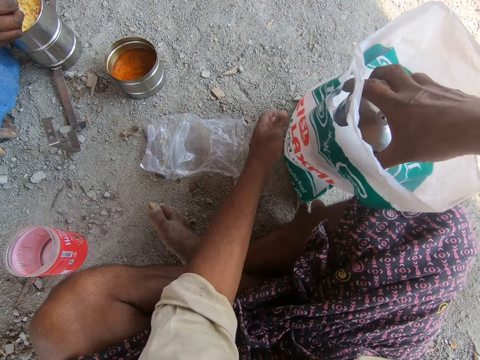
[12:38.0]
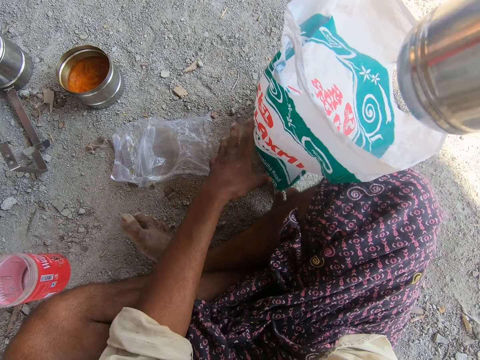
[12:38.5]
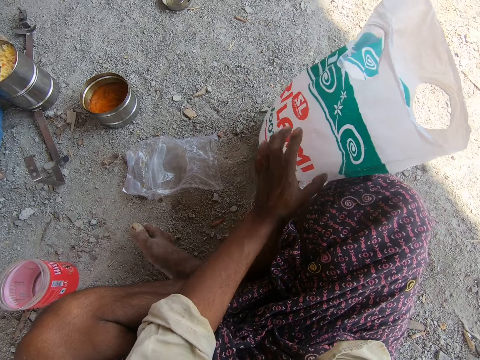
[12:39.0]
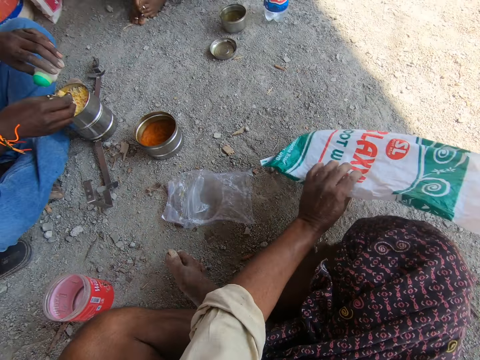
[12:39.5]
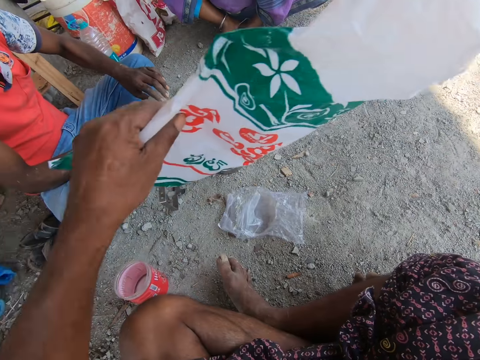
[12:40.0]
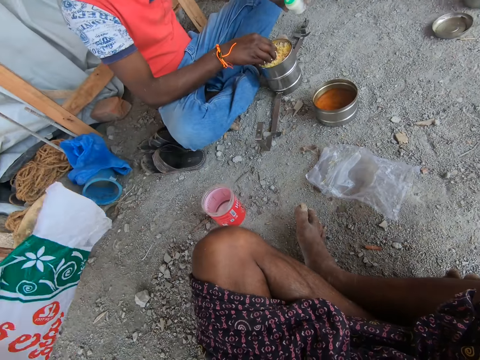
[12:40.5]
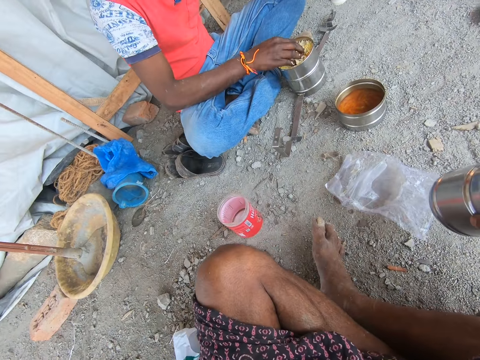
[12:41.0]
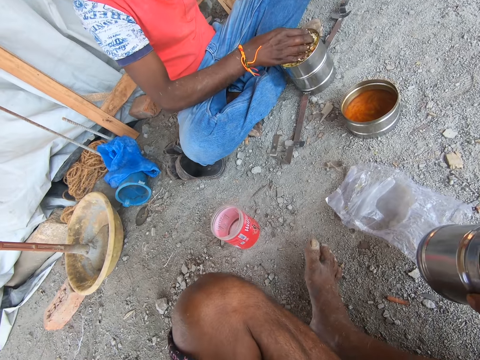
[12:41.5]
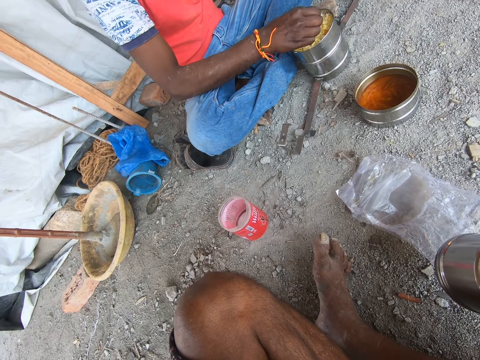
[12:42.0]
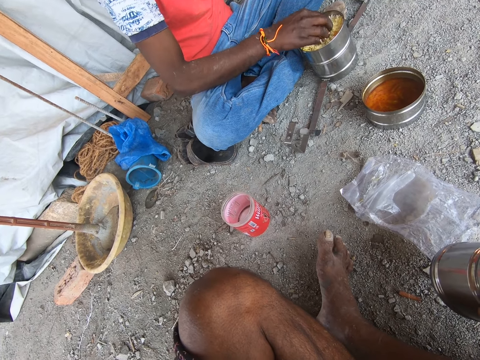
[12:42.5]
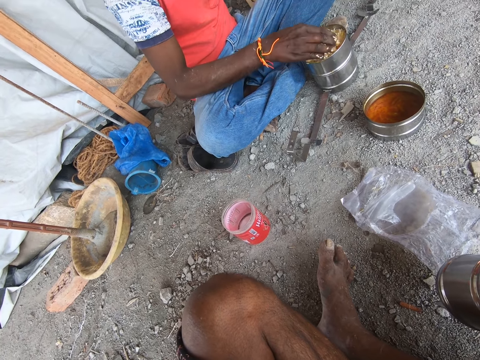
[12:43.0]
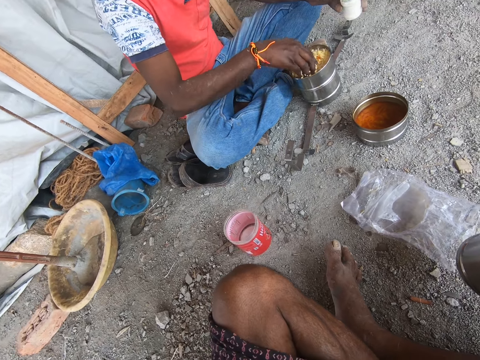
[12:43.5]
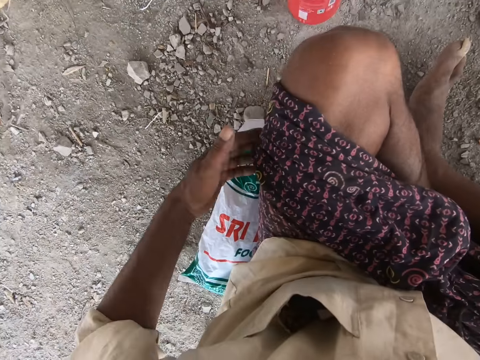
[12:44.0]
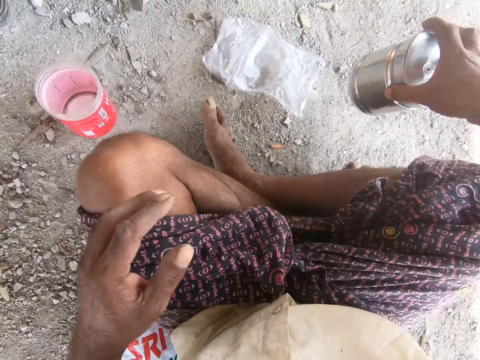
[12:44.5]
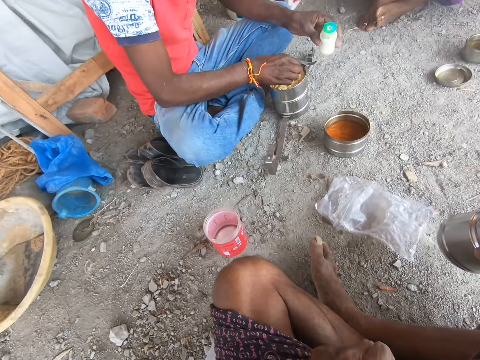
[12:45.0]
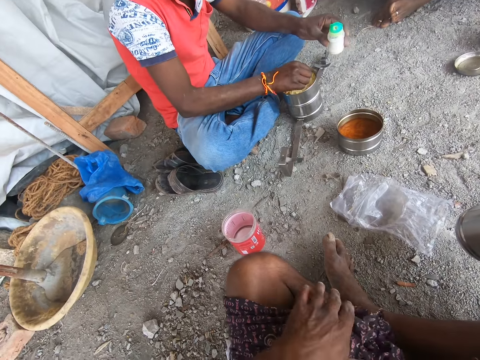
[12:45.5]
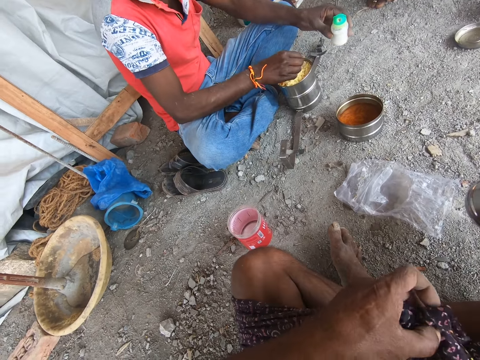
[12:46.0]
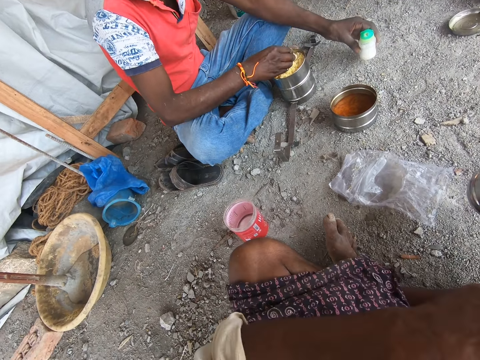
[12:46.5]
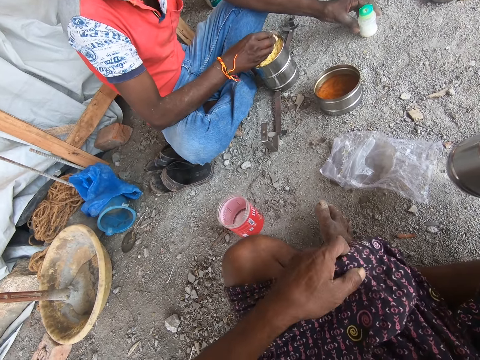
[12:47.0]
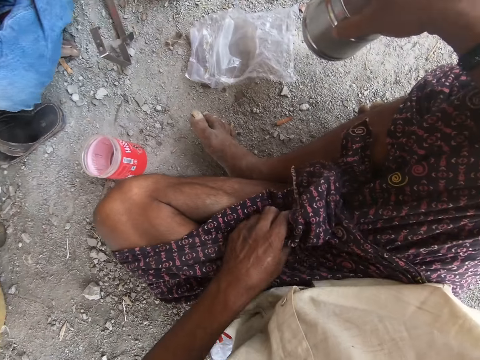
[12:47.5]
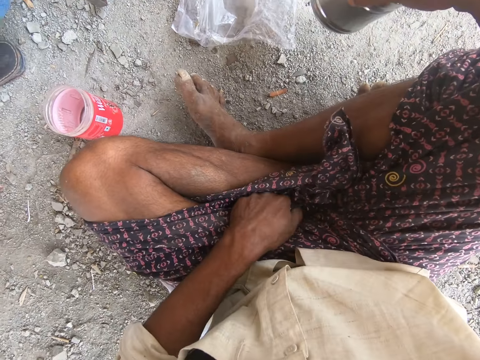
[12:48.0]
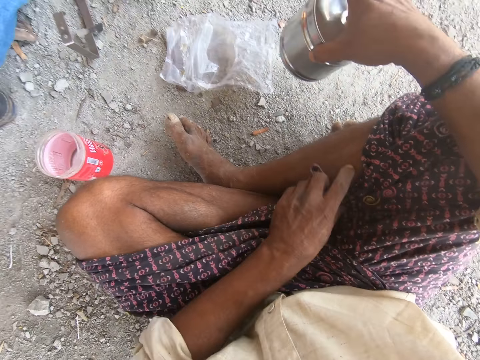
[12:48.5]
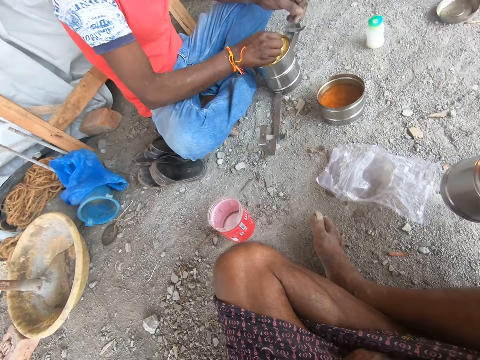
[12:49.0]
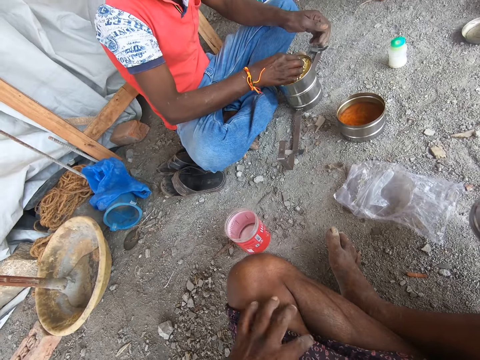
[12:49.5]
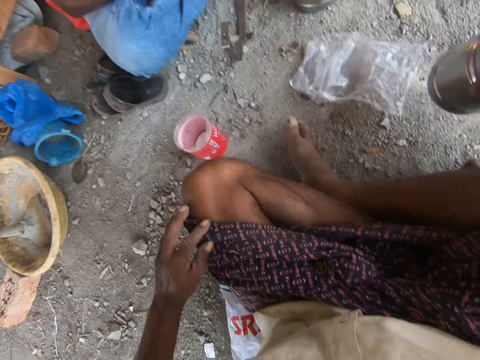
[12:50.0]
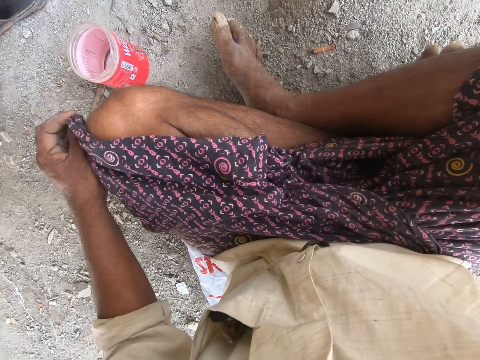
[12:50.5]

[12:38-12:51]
The camera wearer removes a tin from the plastic bag. They pick a pot. They hold the plastic bag. They pick a paper bag. They put the plastic bag away. They put the paper bag on the floor. A man touches food. The camera wearer looks at the man. They move the left hand. They adjust cloth. The man puts salt on the floor.

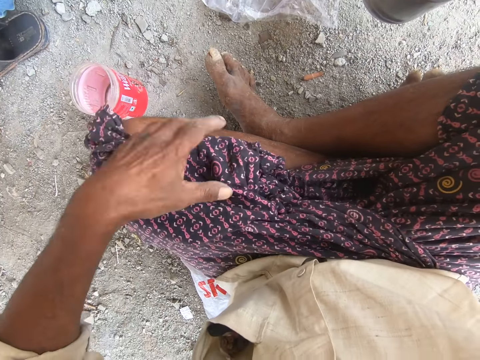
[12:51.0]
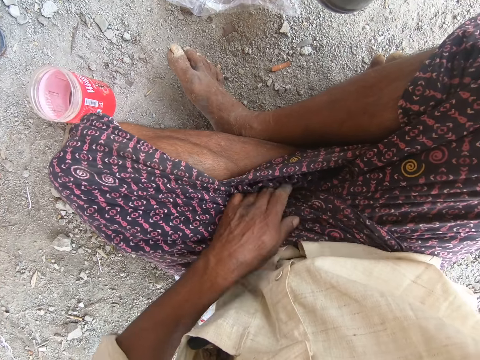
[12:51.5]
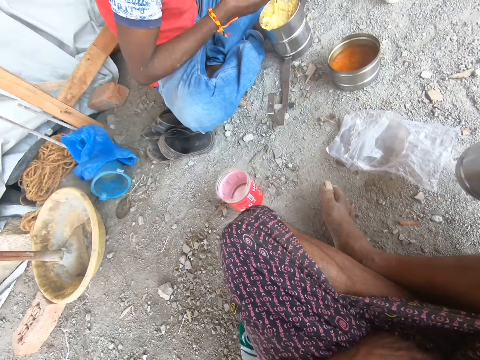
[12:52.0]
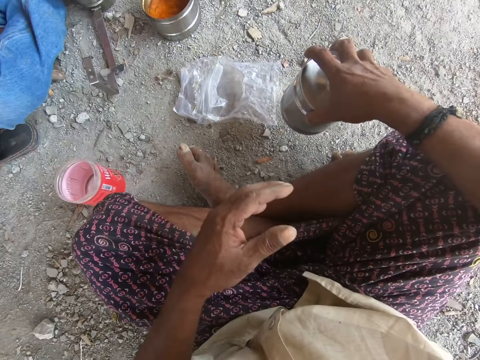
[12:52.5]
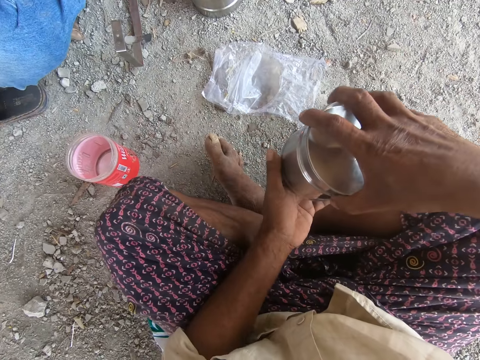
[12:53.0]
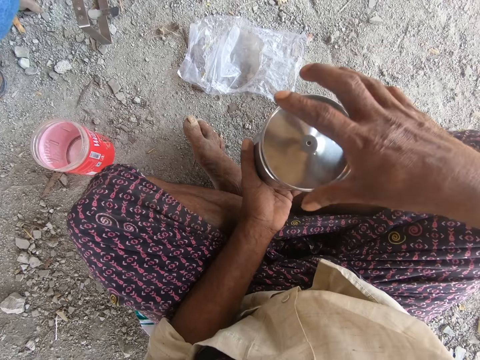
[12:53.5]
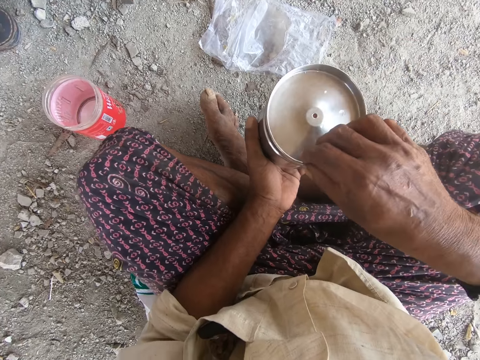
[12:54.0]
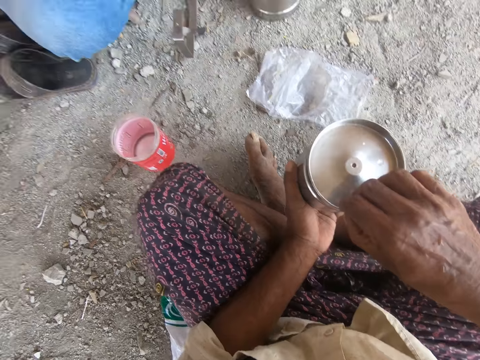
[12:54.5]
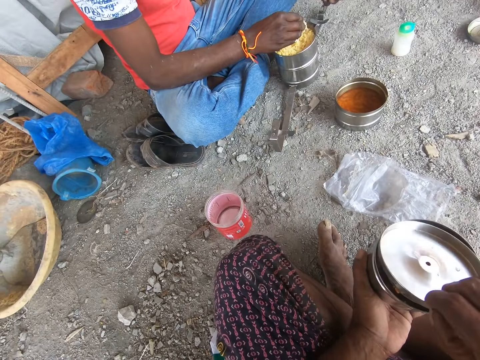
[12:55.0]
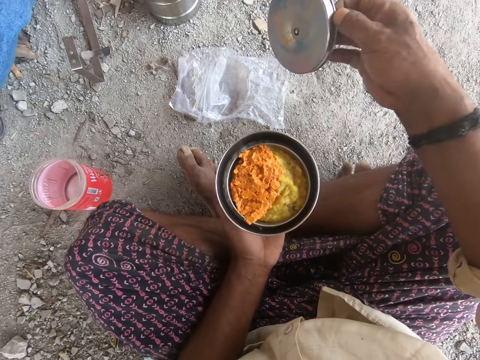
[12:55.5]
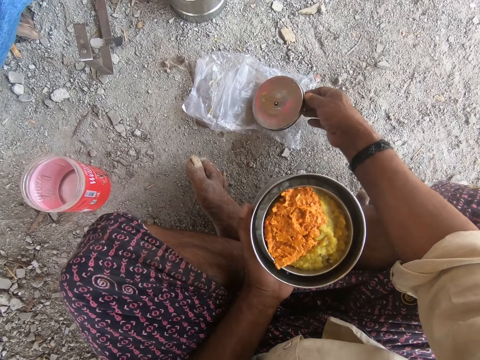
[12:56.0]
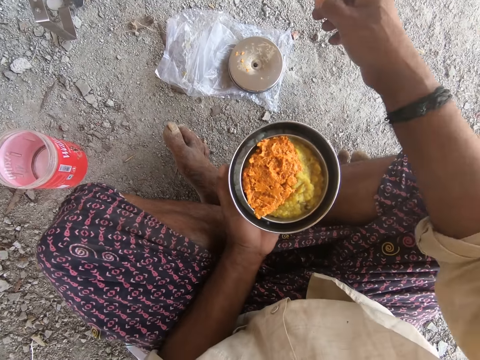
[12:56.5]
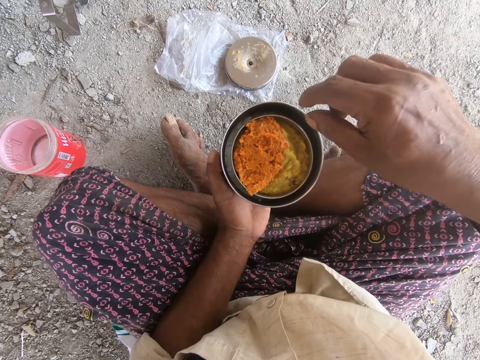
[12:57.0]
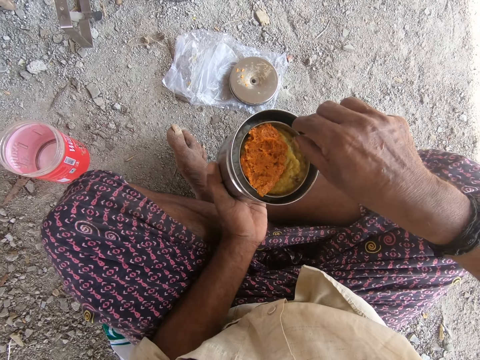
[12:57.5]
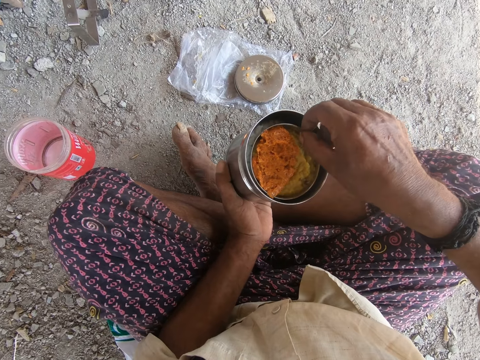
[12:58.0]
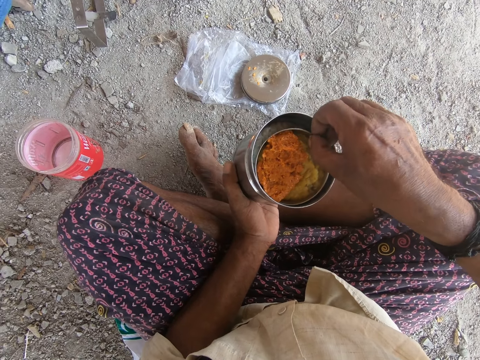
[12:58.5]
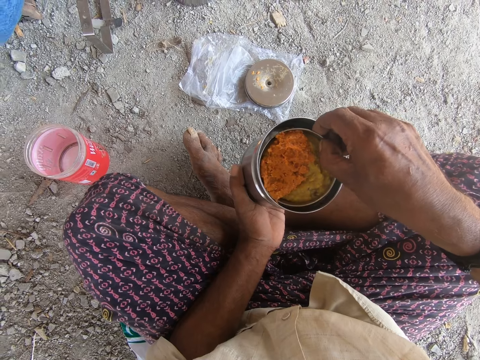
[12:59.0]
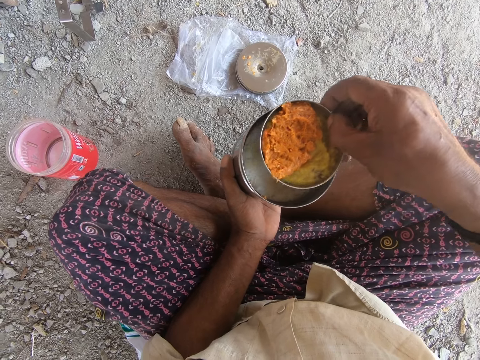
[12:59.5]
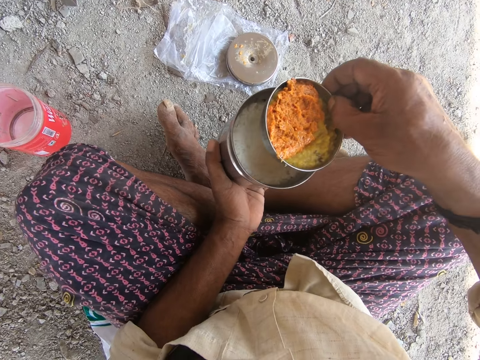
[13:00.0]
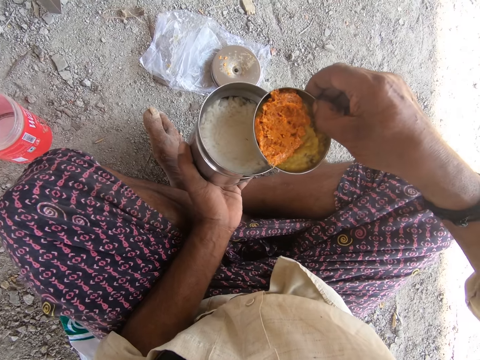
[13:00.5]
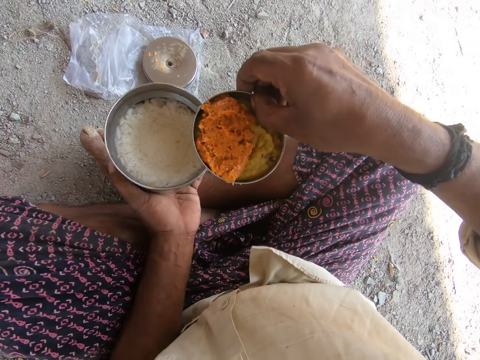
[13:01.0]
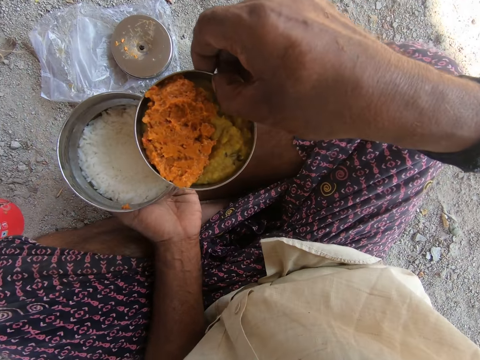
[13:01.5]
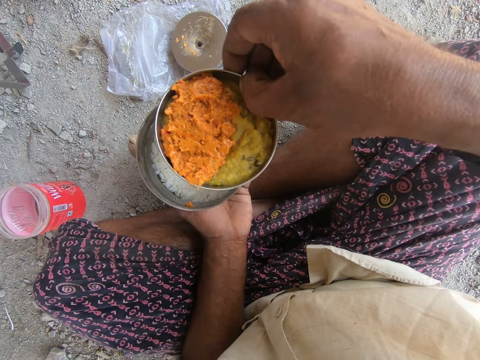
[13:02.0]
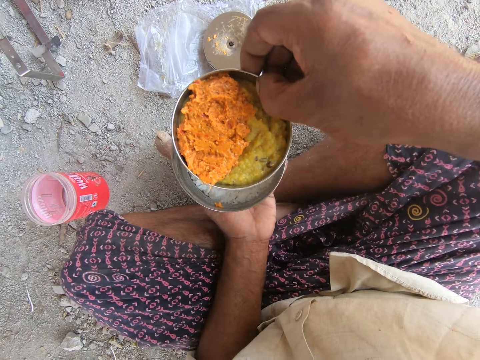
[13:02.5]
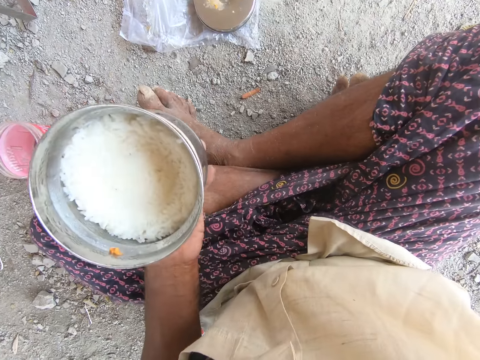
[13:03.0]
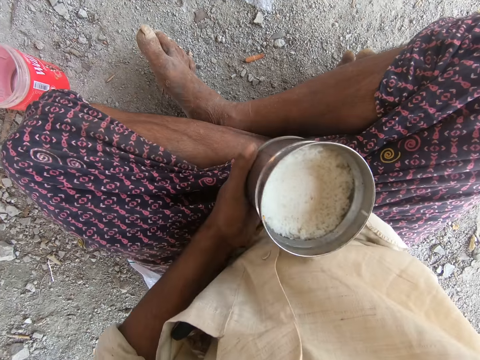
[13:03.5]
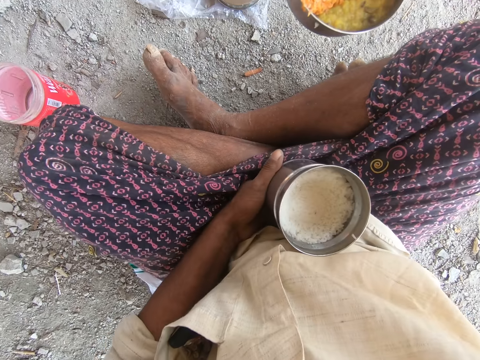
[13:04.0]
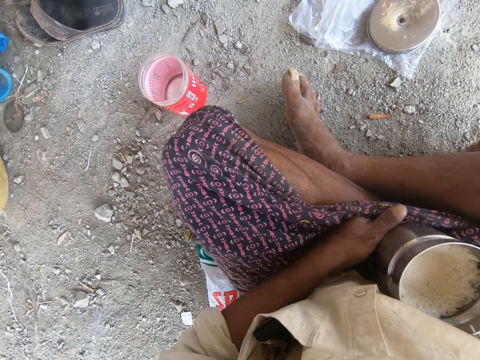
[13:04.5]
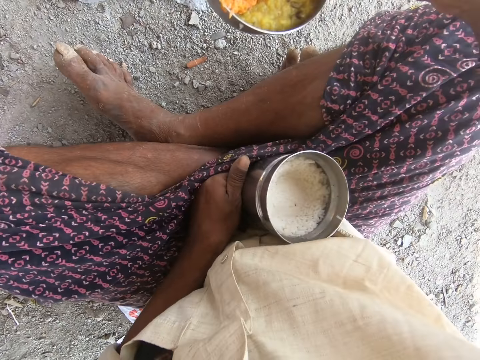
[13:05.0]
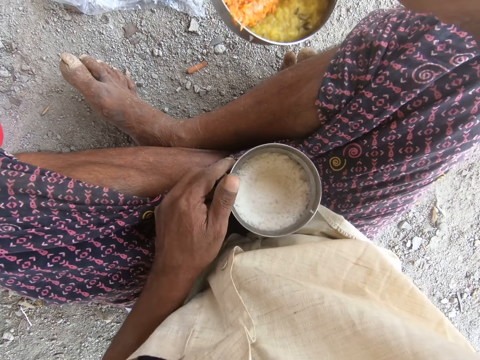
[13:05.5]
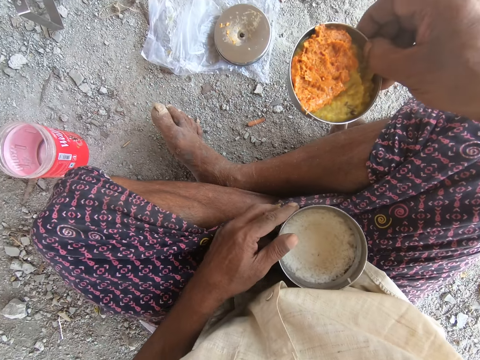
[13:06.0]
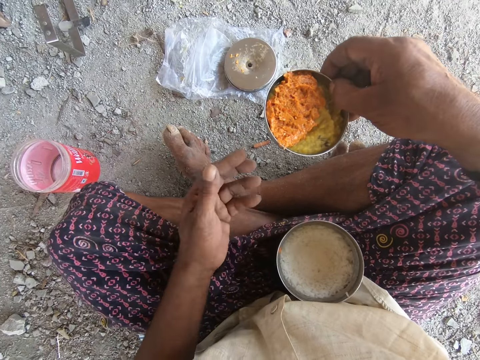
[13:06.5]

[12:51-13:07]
The camera wearer holds a tin with the left hand. They open the tin. They put a lid on the plastic bag. They remove a small tin from the bigger tin. They pick a bowl. They pass the tin over the bigger tin. They put the tin on the thighs.
